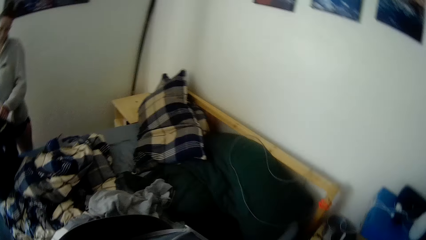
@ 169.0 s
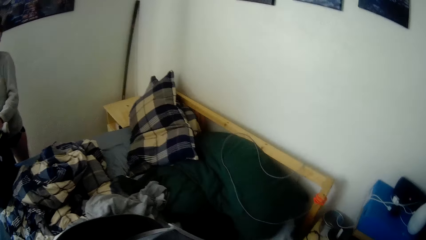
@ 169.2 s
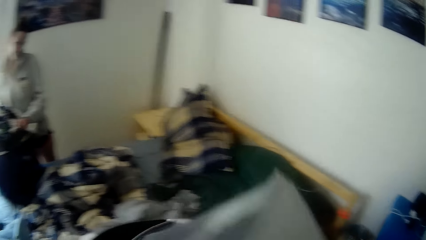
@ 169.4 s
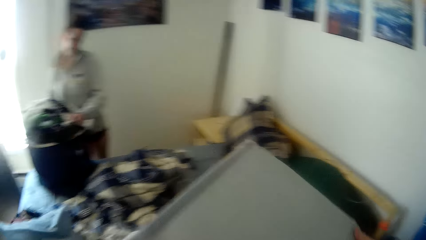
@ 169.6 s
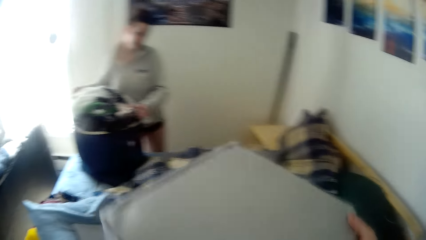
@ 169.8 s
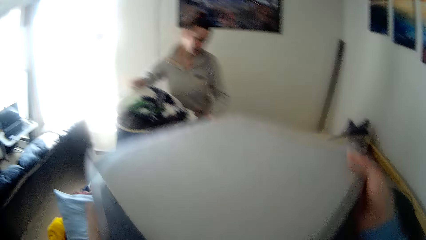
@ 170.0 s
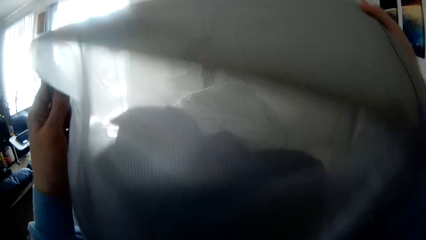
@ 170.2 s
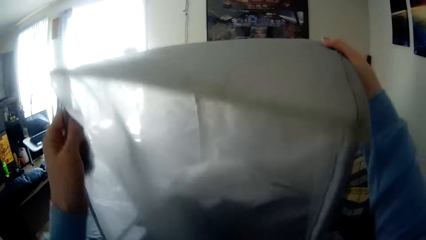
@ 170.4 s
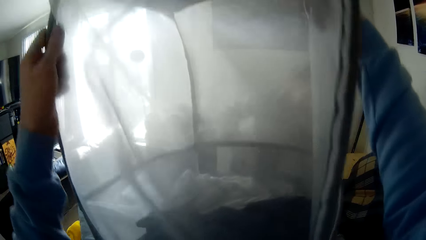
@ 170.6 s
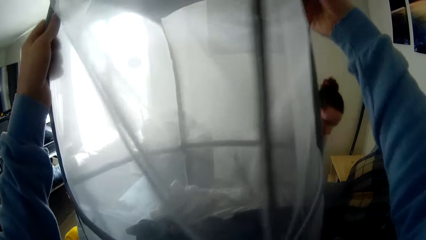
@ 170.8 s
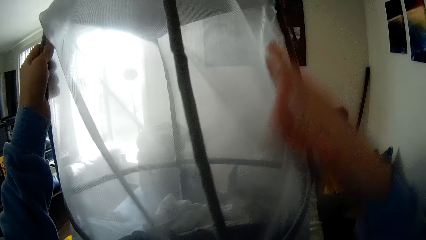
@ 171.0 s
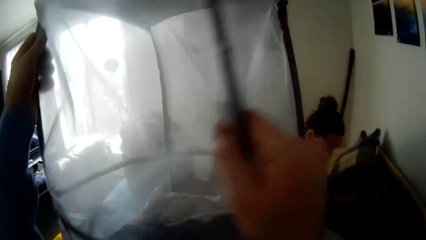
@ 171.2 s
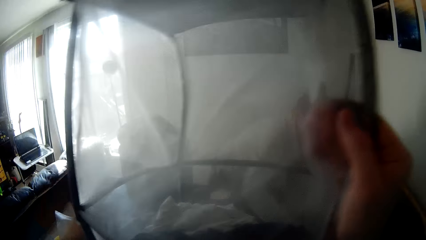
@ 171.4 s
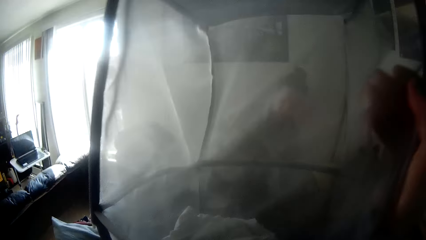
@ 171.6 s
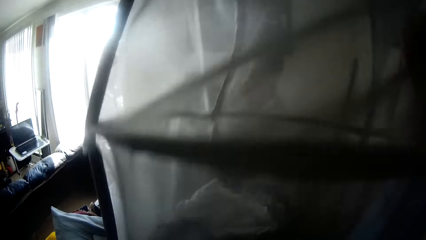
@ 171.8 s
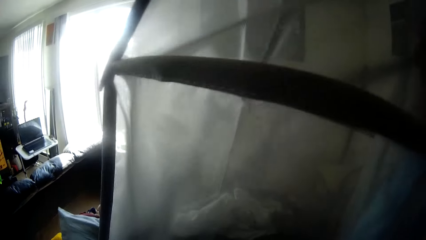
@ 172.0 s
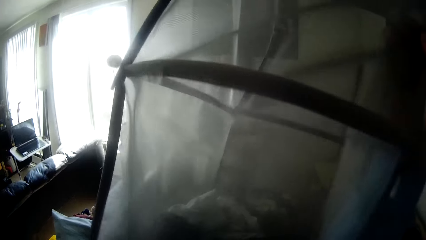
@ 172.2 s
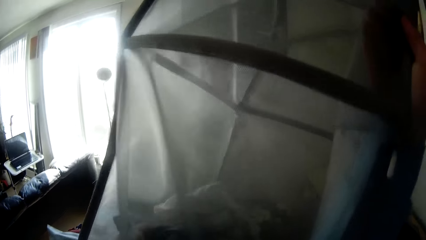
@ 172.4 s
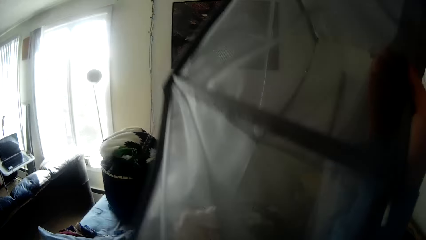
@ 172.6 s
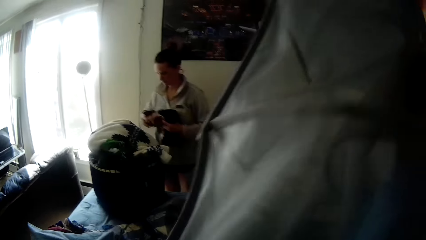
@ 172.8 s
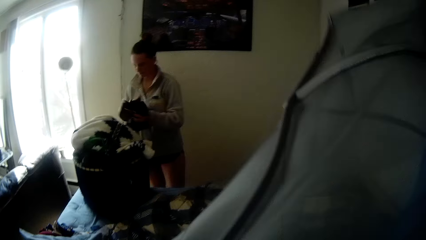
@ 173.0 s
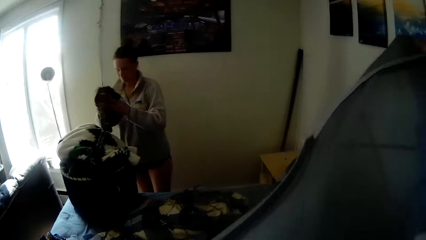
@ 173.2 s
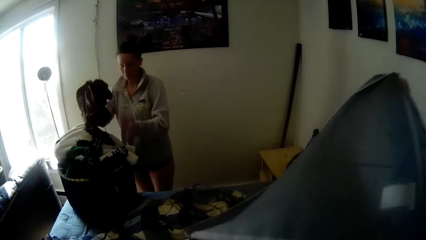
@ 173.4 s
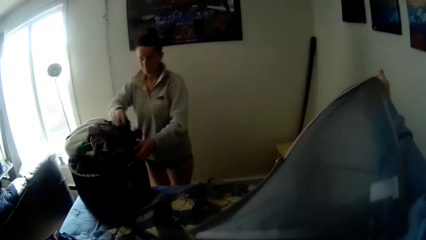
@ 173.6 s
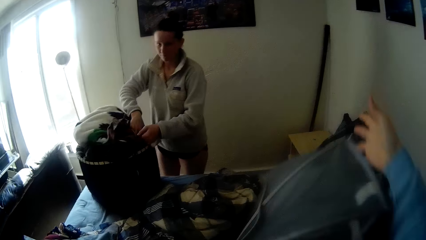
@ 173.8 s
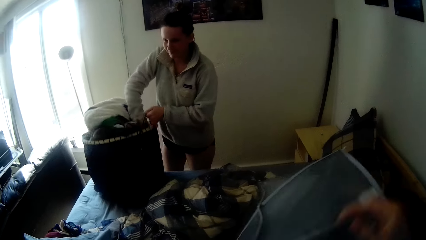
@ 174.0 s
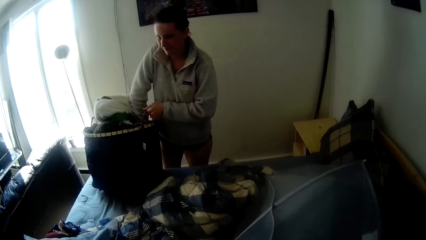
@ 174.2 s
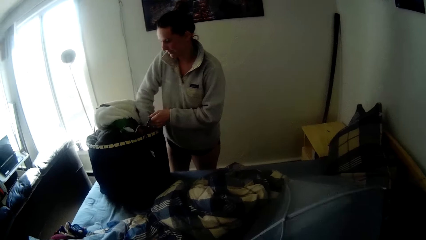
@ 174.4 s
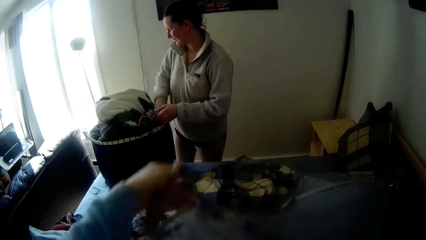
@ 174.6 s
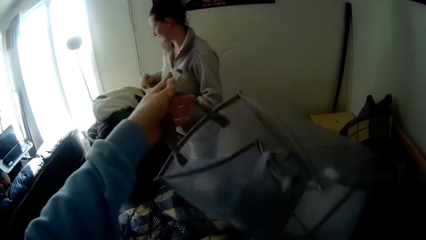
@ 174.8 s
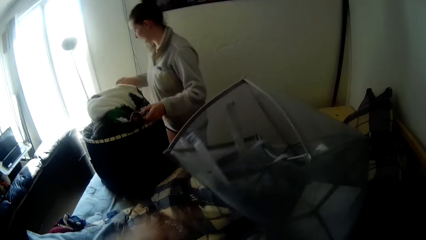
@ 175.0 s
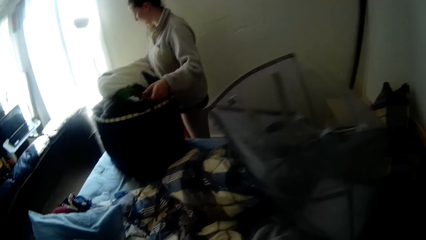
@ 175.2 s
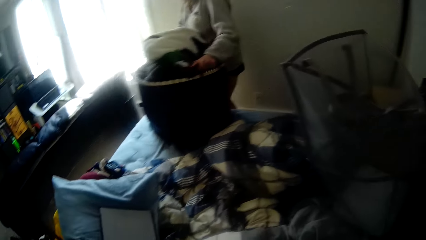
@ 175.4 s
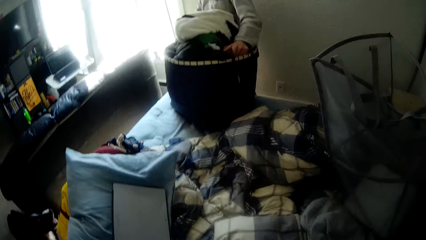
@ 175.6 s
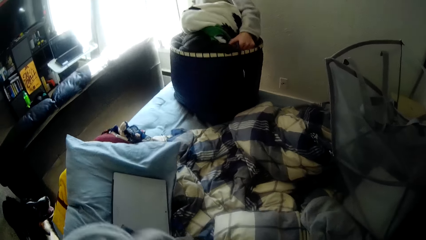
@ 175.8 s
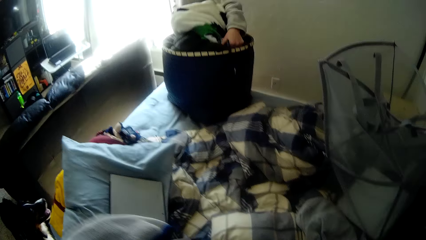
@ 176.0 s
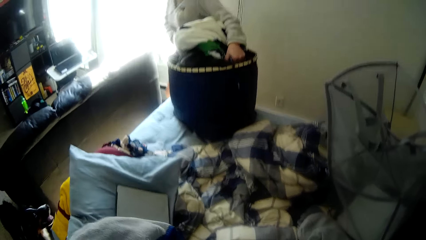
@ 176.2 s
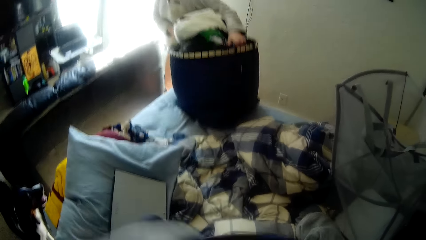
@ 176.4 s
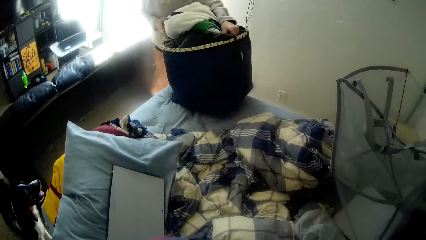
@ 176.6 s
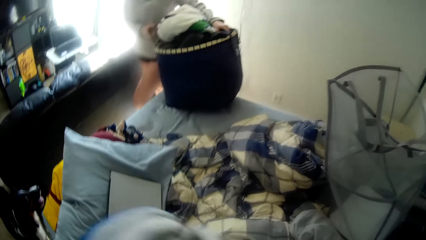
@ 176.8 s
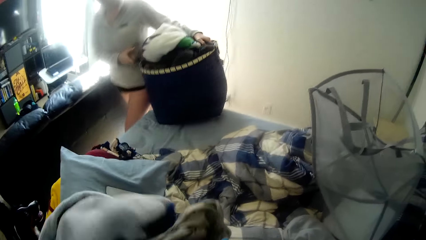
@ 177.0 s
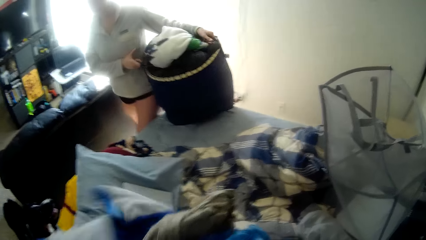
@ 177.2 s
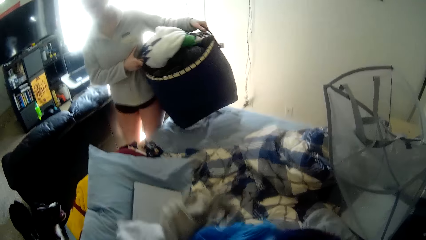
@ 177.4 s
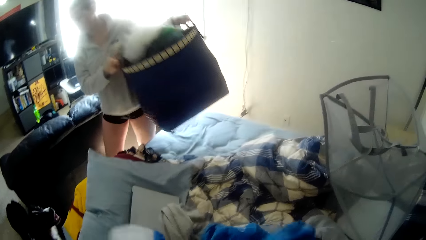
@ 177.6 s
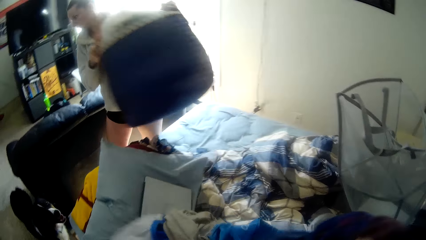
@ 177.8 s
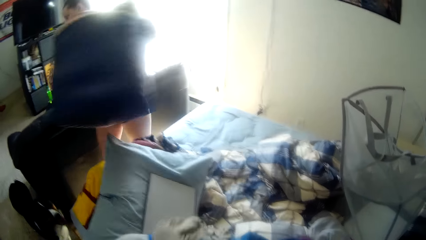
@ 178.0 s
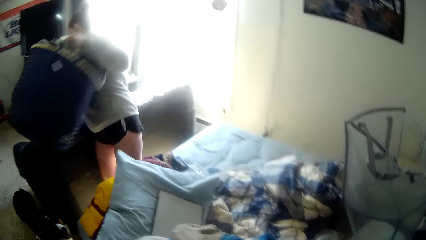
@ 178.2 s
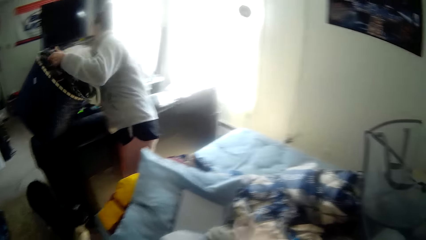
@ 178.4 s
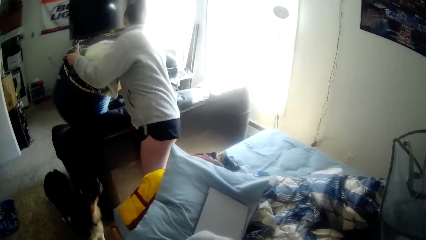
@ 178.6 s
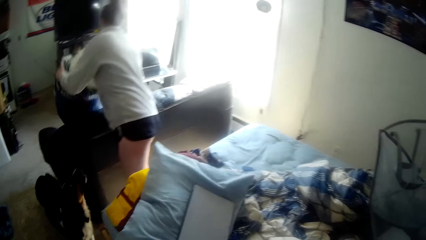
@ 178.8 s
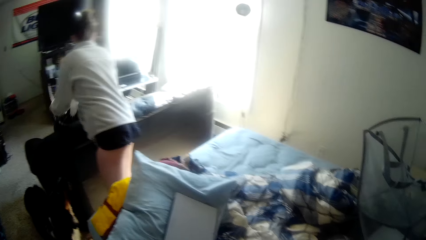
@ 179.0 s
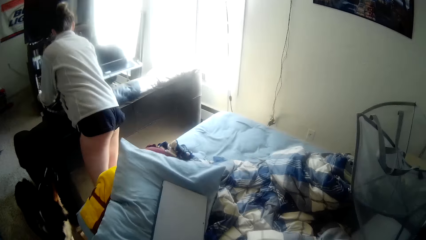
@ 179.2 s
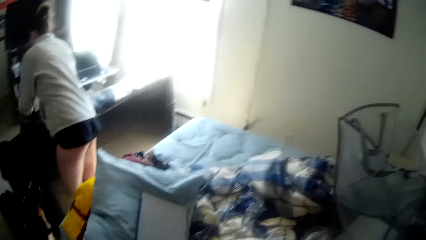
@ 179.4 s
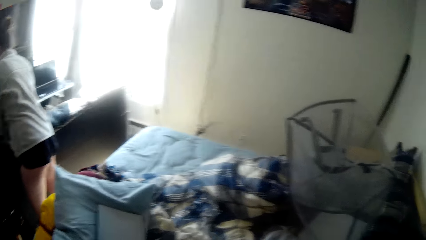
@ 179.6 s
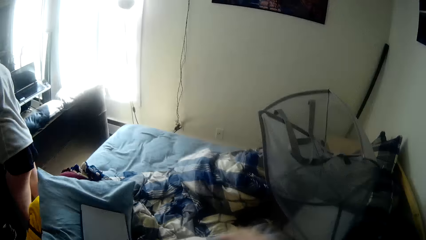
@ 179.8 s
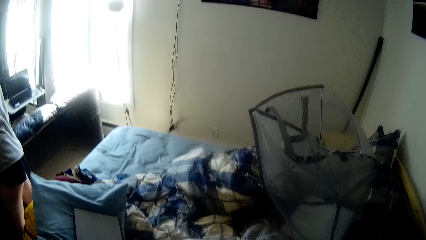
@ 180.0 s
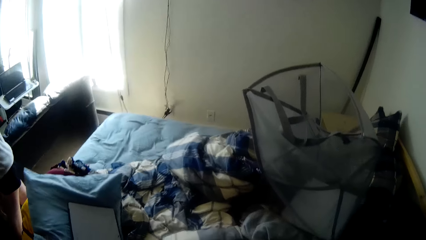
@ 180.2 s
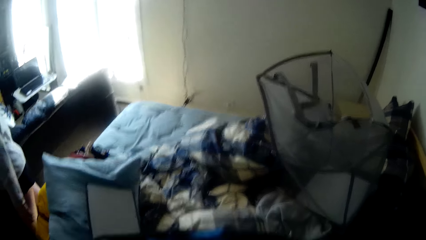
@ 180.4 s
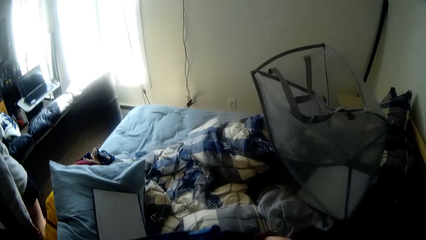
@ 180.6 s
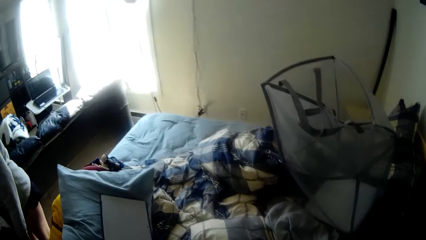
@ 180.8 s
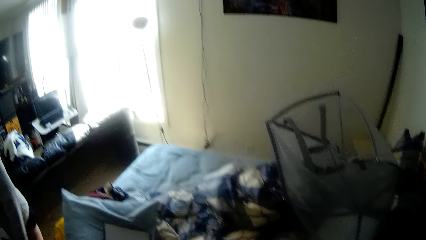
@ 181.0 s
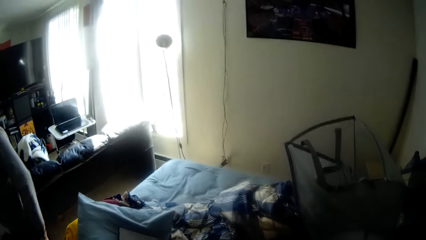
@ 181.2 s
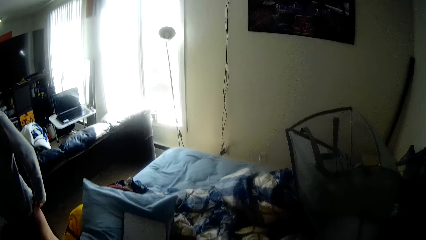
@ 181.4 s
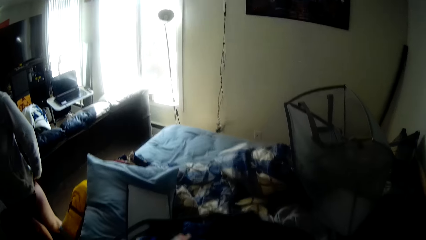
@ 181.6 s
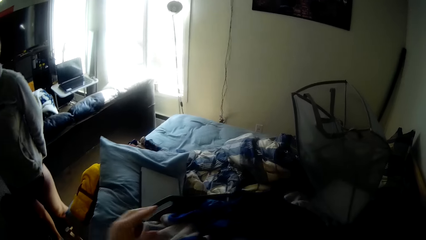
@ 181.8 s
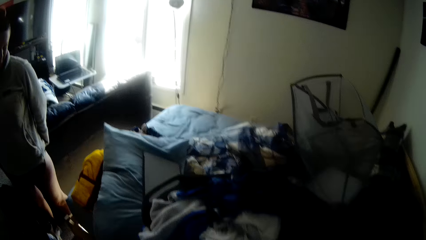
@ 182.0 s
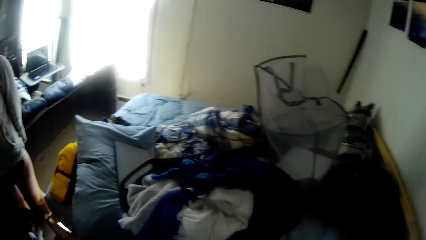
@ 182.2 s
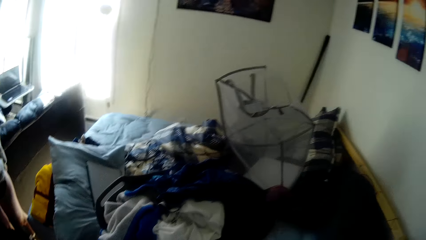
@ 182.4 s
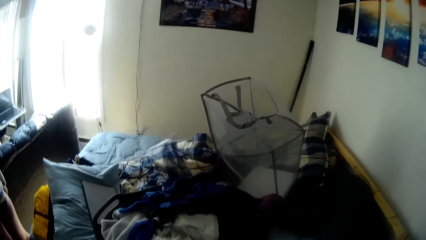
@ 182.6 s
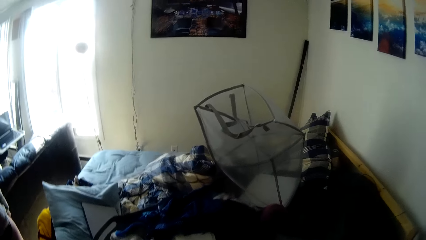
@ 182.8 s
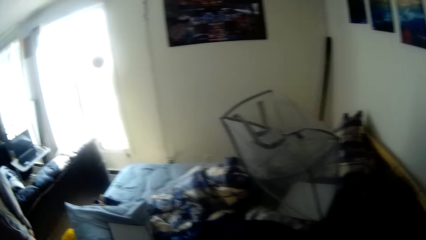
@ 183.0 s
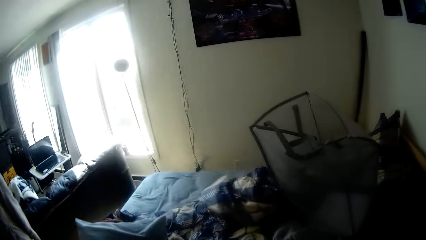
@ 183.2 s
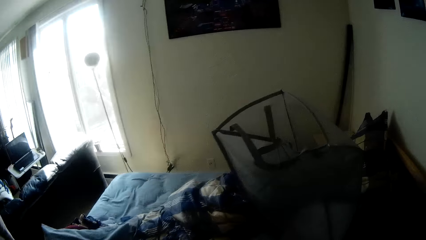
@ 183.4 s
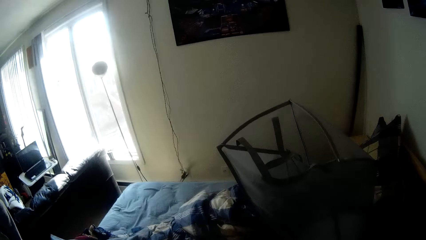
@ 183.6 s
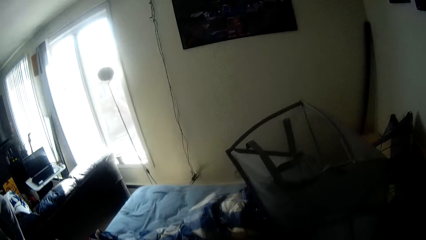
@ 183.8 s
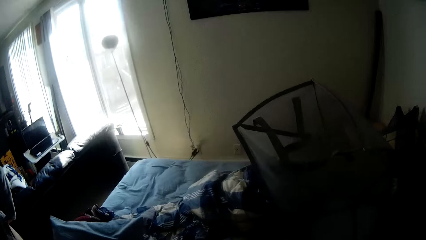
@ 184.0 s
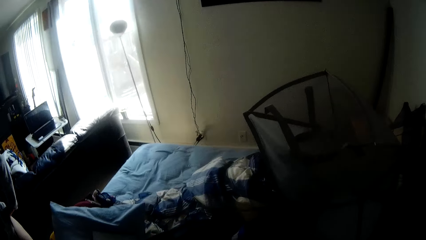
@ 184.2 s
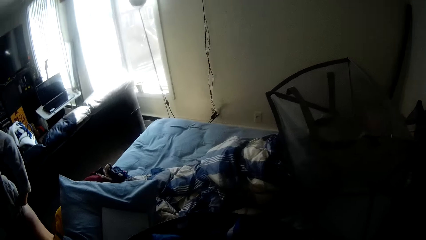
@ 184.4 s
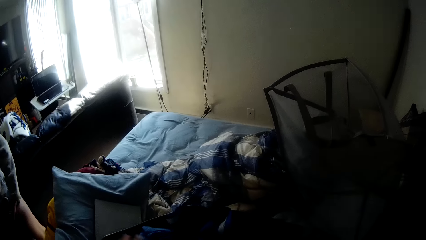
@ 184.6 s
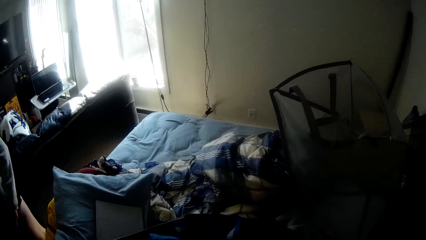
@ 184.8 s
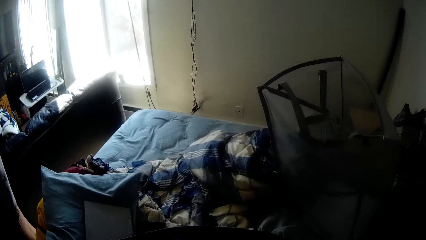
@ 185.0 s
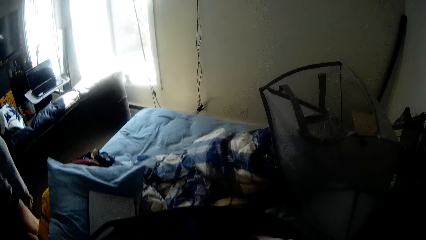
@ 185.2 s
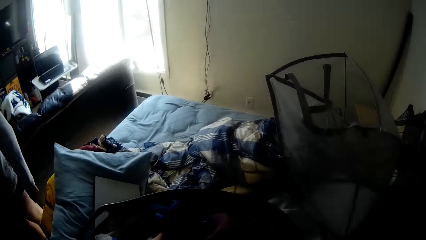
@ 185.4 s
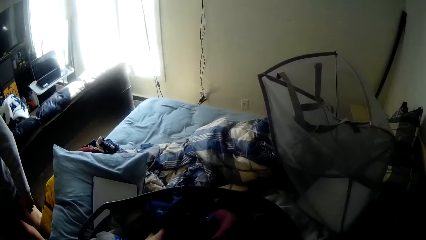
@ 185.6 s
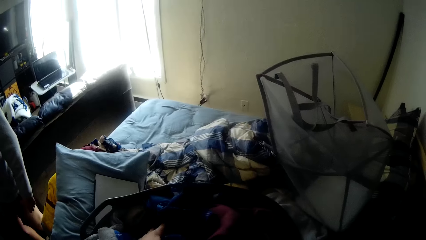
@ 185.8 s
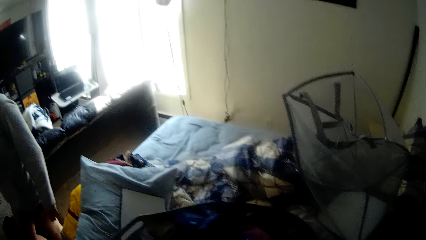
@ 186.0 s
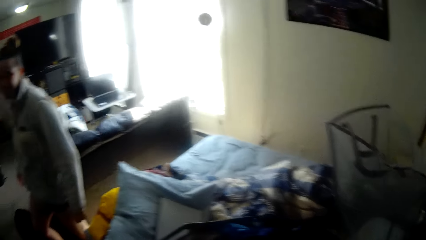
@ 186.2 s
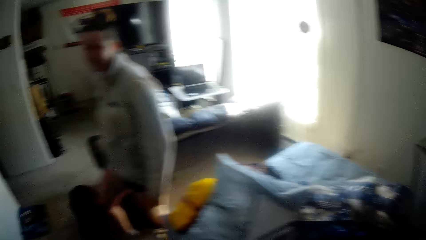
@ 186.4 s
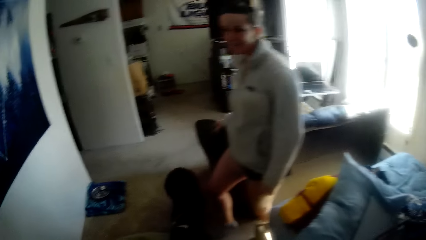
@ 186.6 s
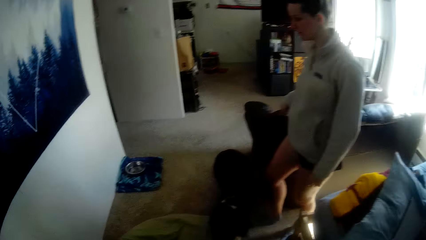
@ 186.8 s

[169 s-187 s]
The camera wearer holds something. They place the dirty clothes in the laundry basket. They put clothes on the bed. A woman puts clothes on the bed. The woman places the basket on the table. The camera wearer looks around.
